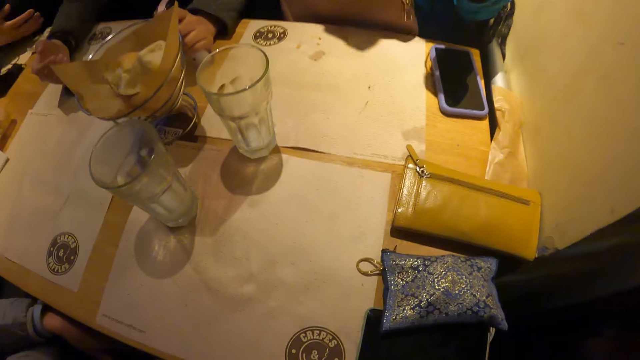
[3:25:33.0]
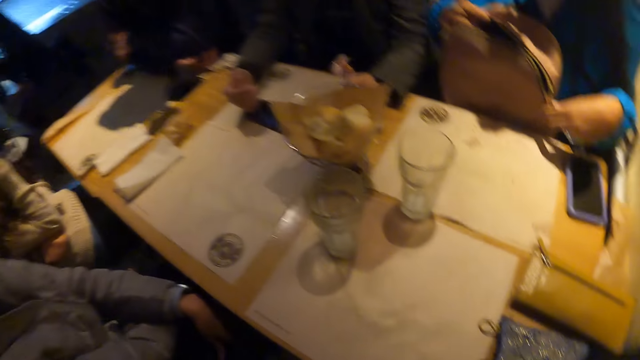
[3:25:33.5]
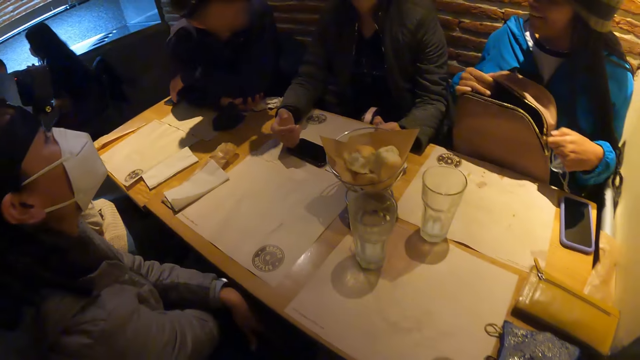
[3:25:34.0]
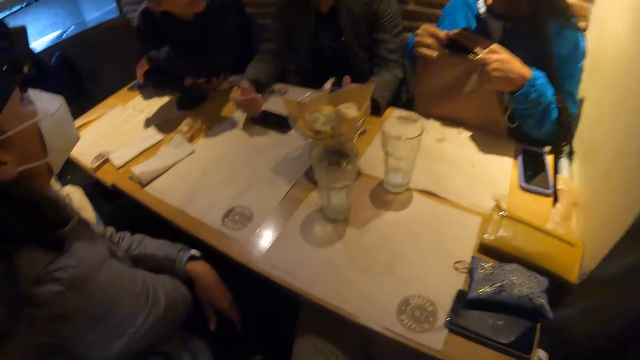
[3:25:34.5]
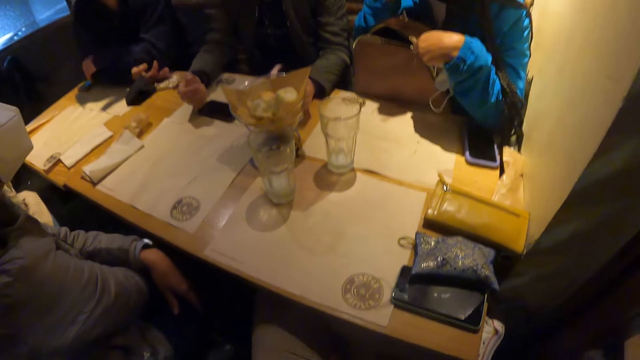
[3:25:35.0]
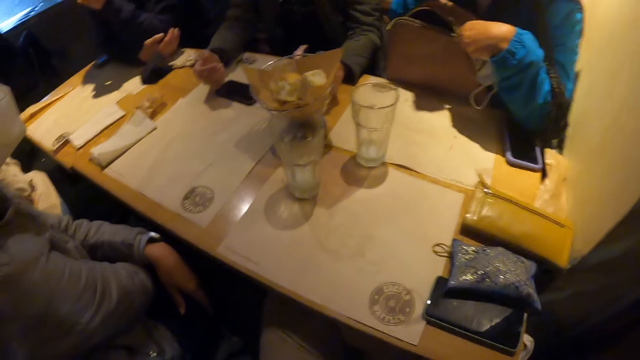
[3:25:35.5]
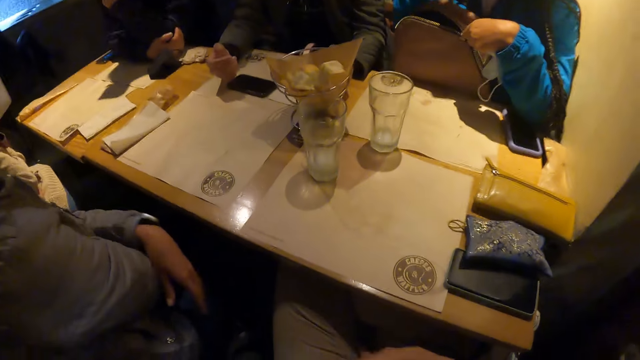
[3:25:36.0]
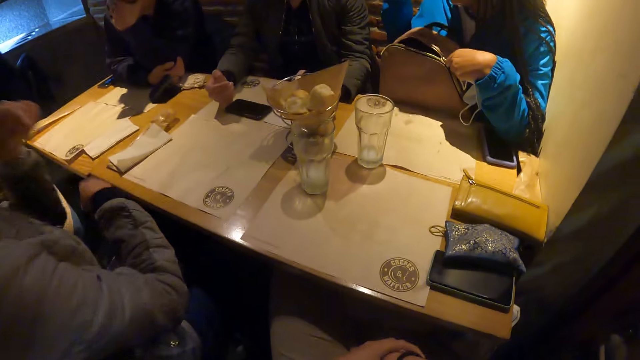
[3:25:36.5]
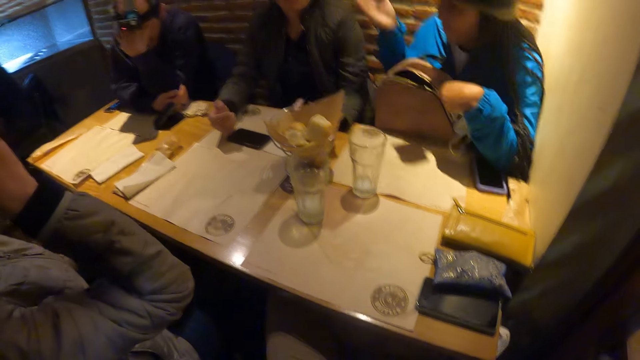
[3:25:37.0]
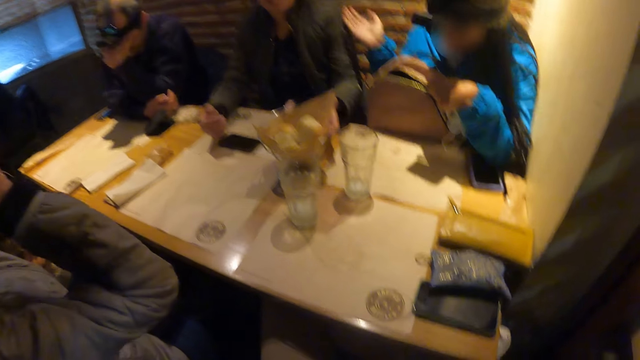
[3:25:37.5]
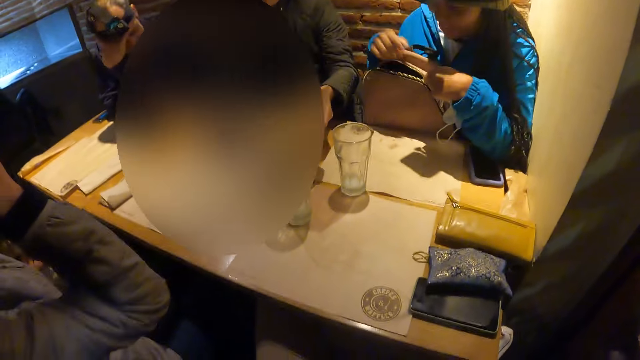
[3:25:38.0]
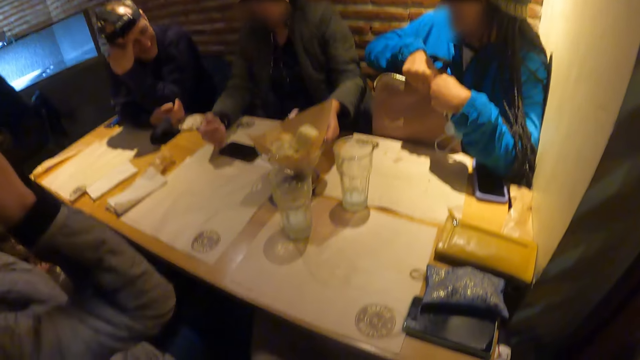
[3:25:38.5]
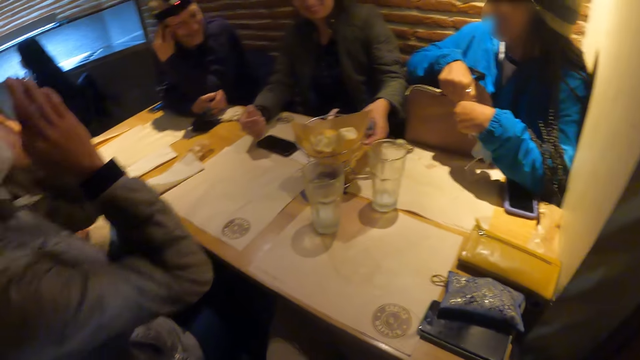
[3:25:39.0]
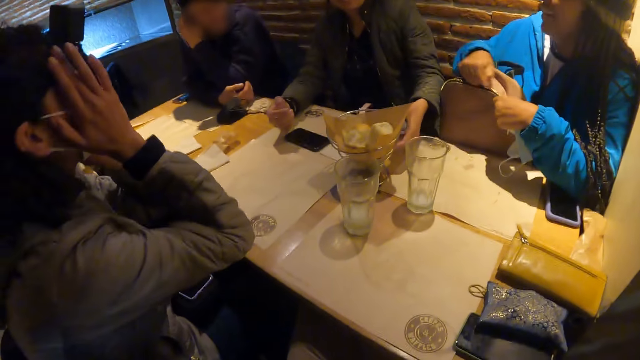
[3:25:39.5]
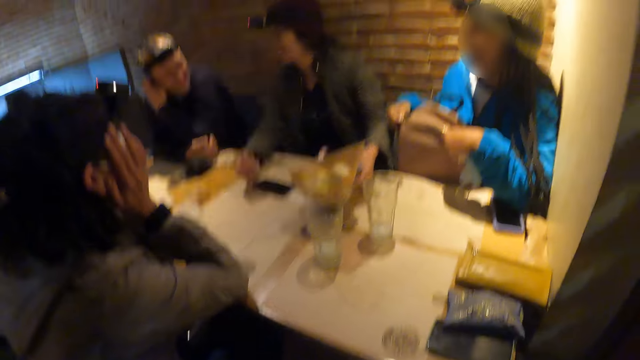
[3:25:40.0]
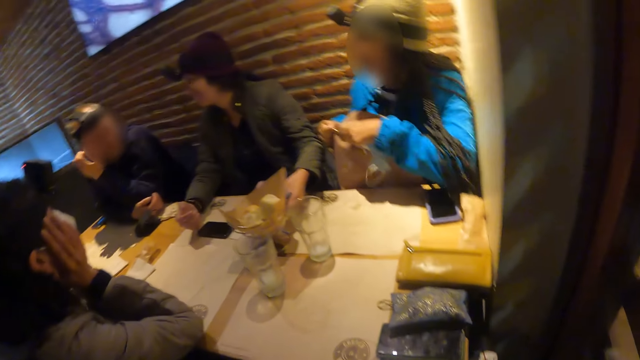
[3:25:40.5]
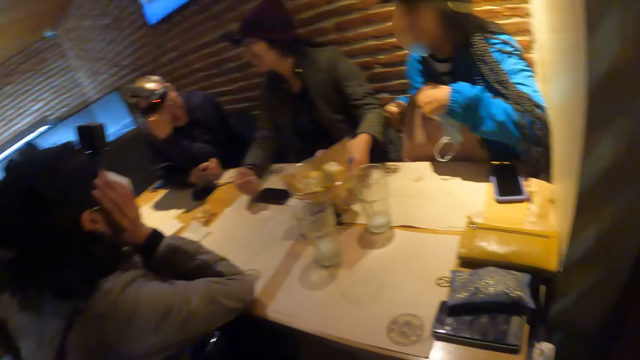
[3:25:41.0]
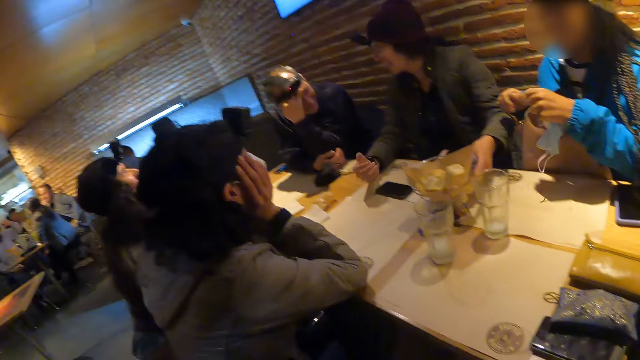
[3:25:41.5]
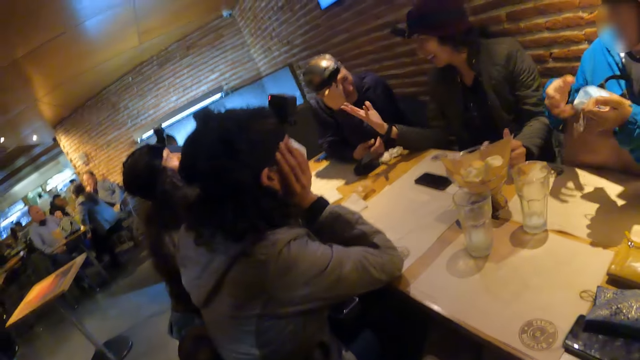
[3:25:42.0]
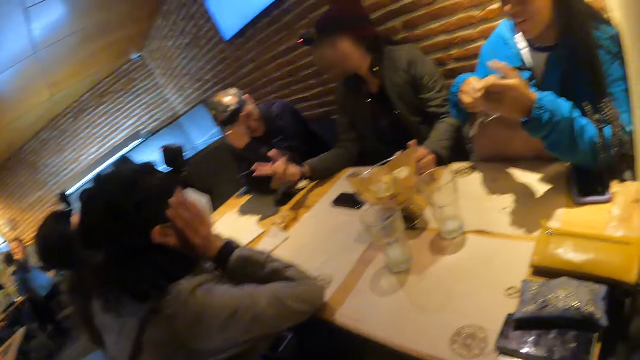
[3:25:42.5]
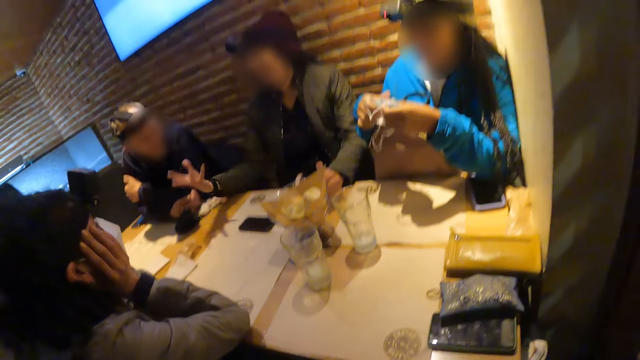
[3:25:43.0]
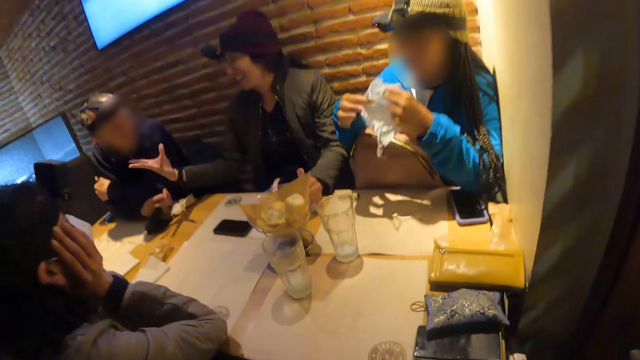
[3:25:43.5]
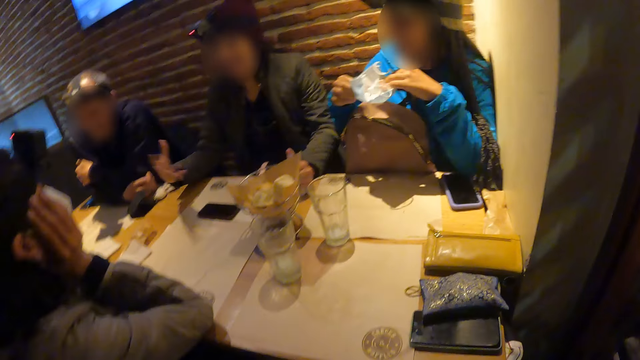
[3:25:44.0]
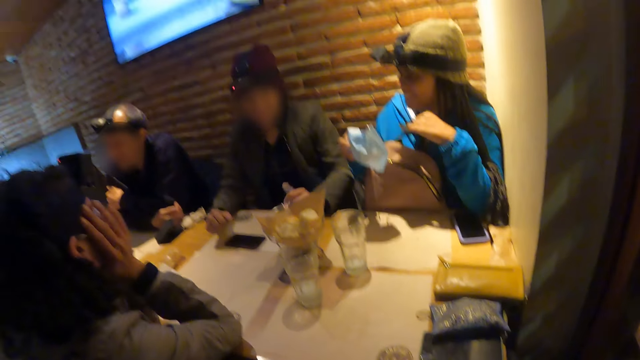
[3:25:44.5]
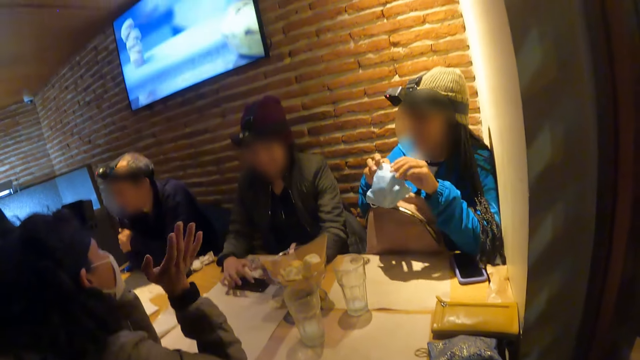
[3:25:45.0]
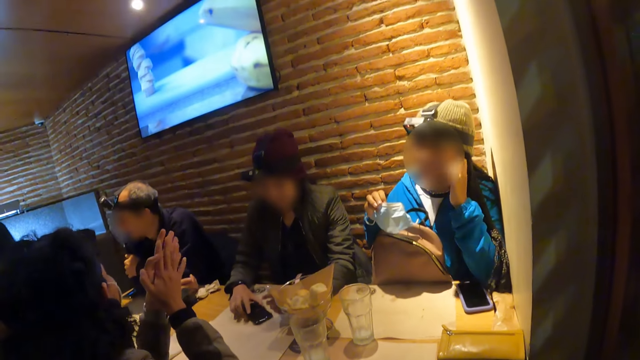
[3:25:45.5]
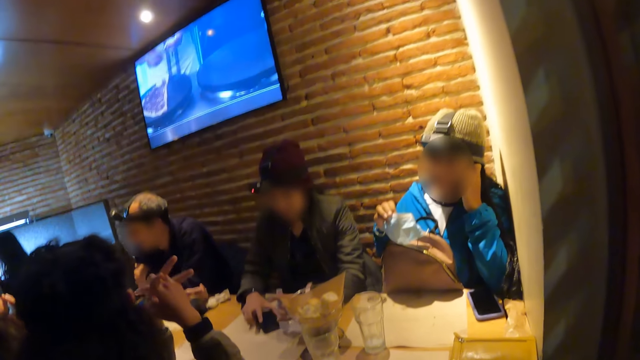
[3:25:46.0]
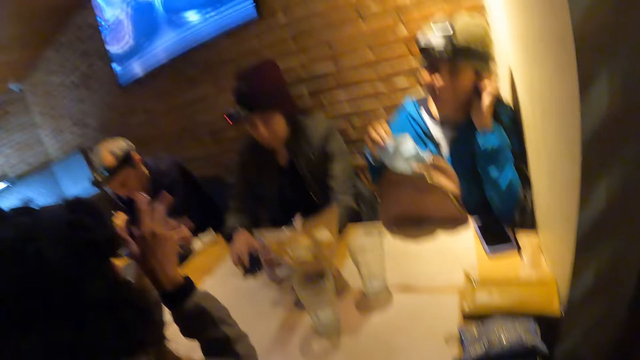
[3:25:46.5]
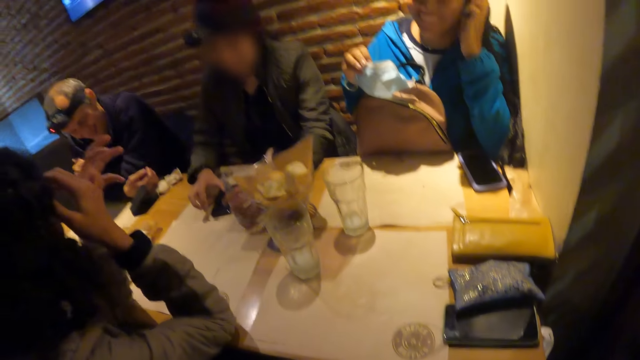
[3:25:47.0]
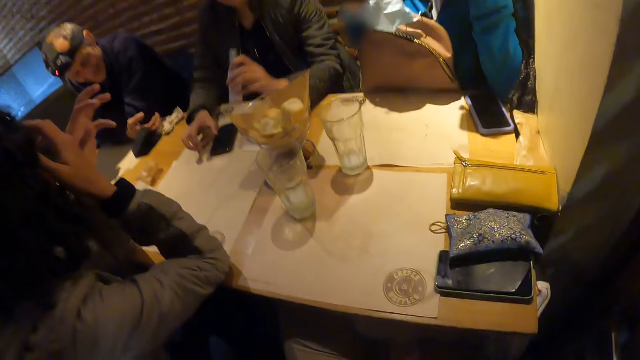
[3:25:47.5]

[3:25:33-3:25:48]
A woman zips the bag in her right hand with her left hand. Another woman converses with a person, a third woman, a man, the camera wearer and another person. The man touches his face with his left hand. The second woman touches her face with her left hand. The first woman zips the bag in her left hand with her right hand. The person converses with the third woman, the man, the camera wearer, the other person and the second woman. The first woman holds the mask in both hands. She touches her face with her left hand.

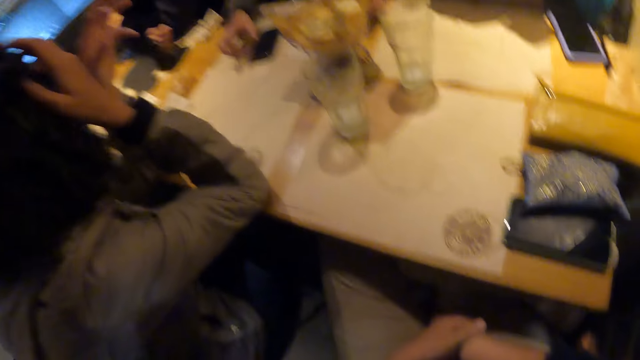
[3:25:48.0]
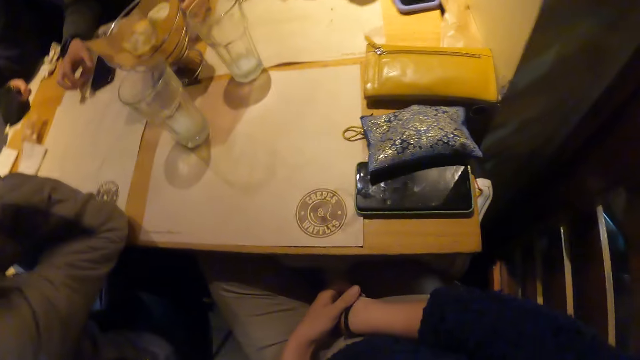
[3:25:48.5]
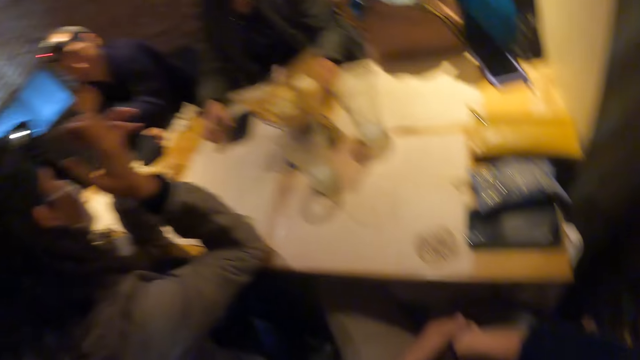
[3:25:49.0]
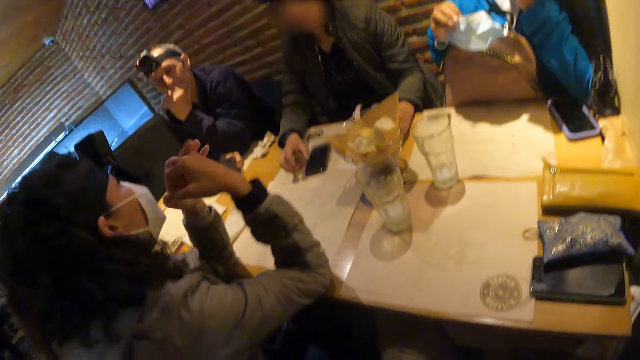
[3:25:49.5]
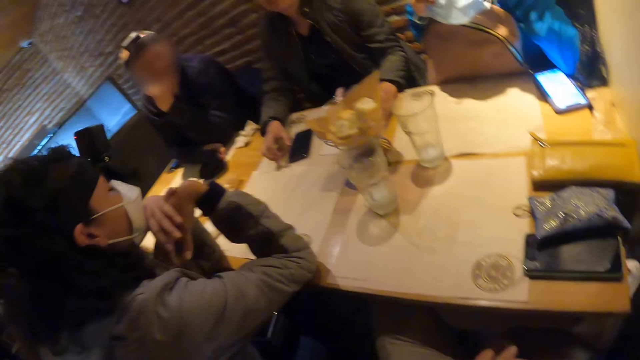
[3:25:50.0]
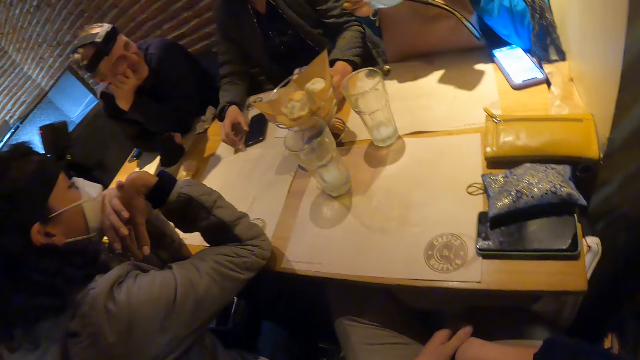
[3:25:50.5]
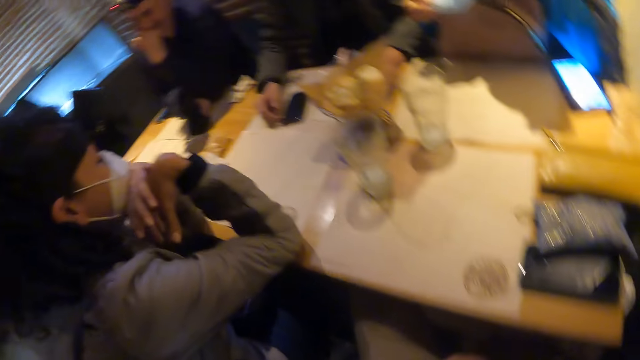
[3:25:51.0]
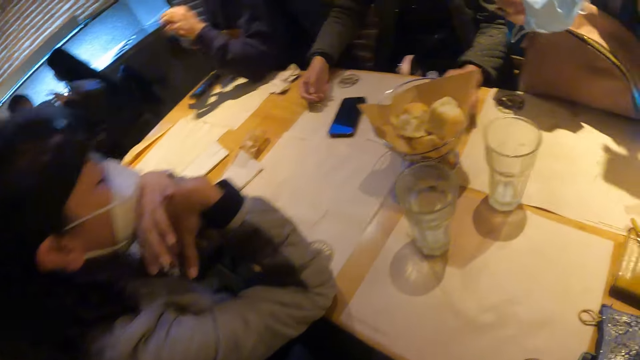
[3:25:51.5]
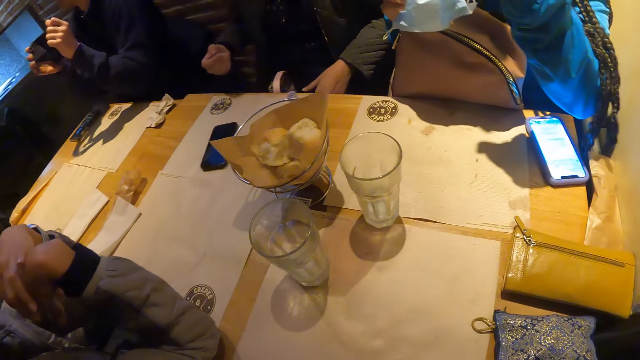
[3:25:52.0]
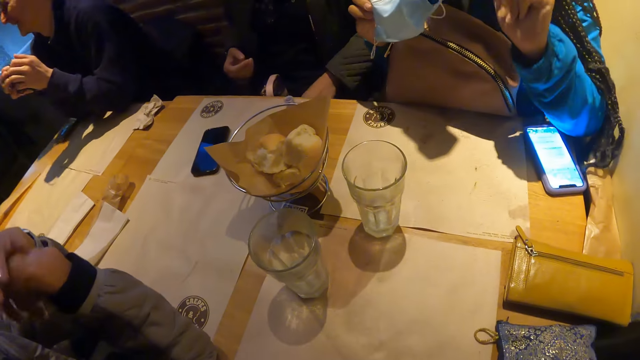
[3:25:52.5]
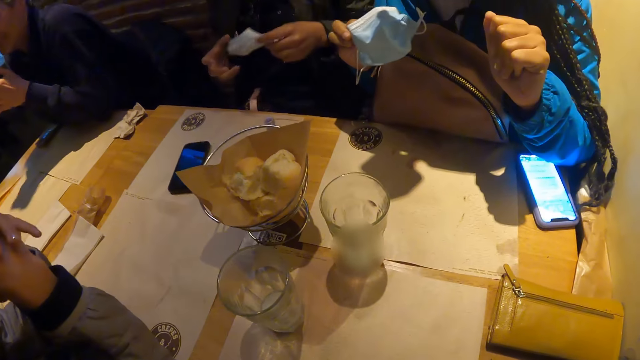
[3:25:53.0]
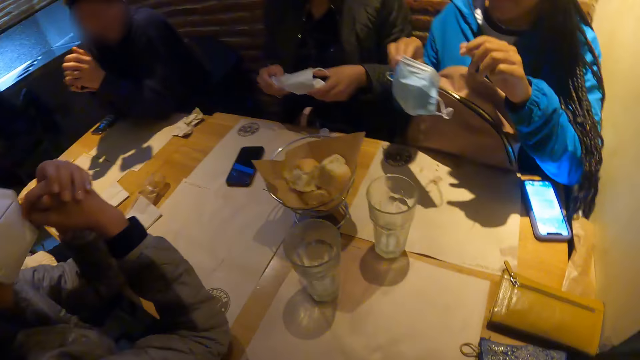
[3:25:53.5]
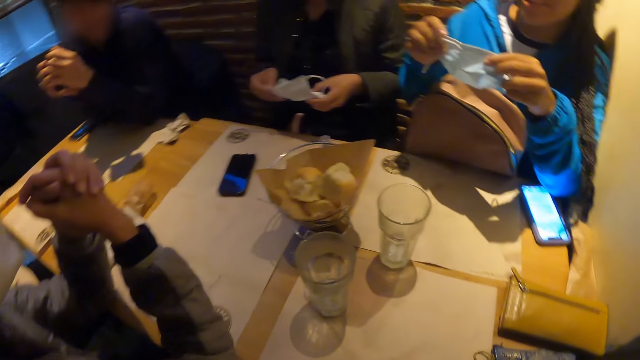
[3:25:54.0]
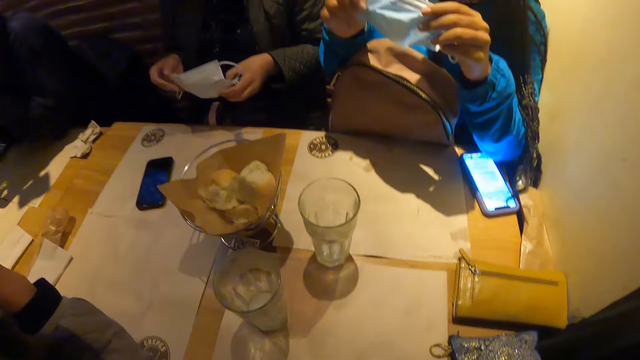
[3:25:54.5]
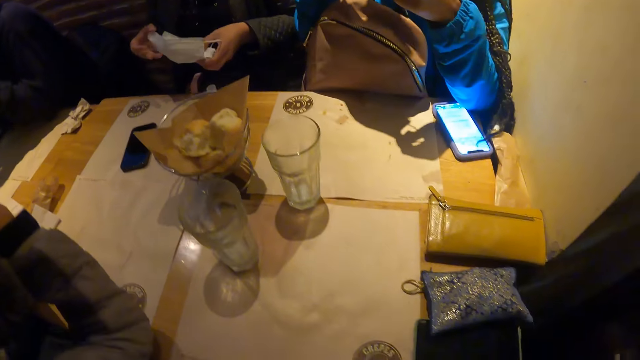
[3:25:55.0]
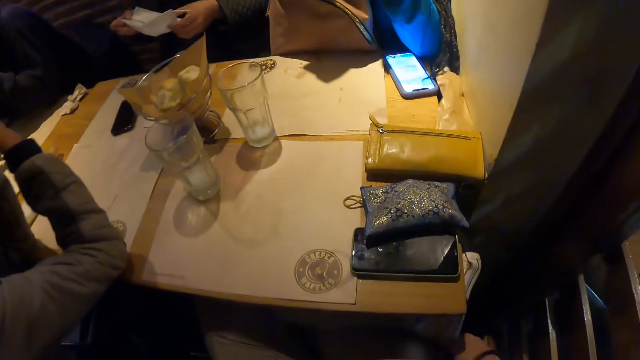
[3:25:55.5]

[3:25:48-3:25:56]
A woman holds a mask in her left hand. She holds the mask in both hands. Another woman holds the mask in both hands.
